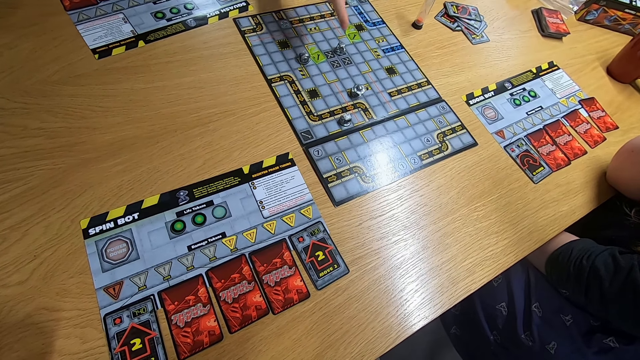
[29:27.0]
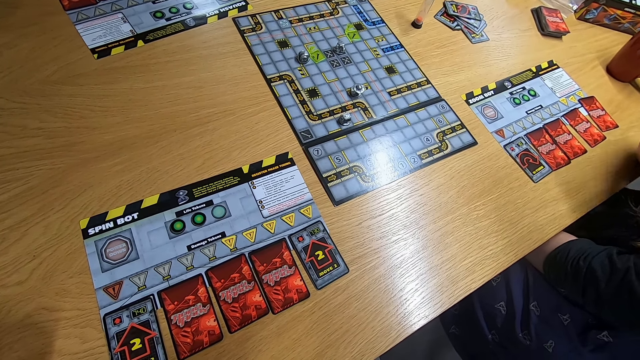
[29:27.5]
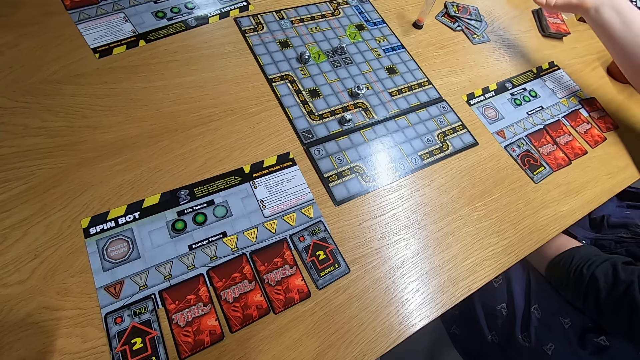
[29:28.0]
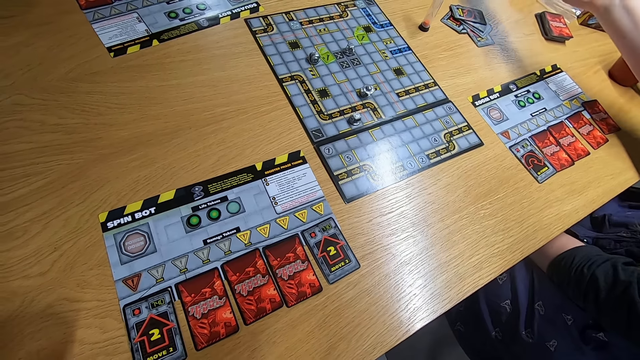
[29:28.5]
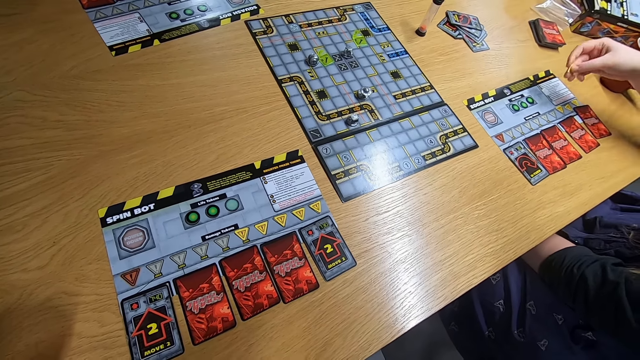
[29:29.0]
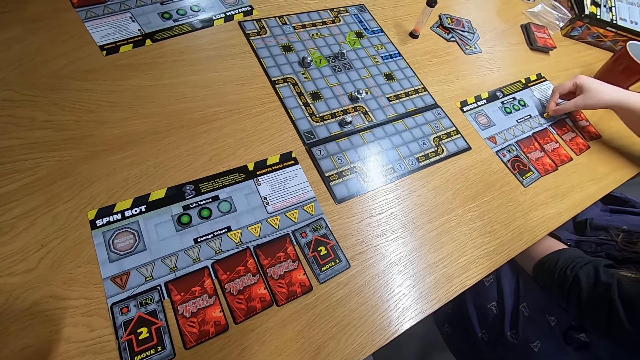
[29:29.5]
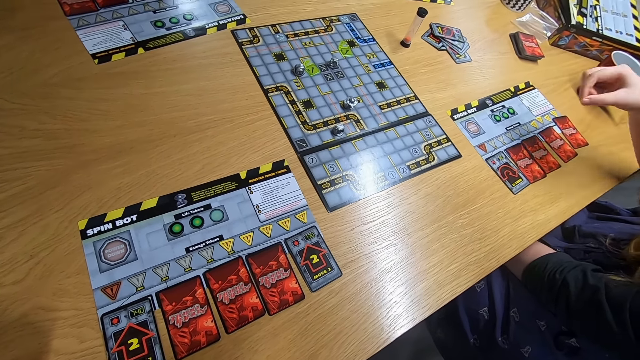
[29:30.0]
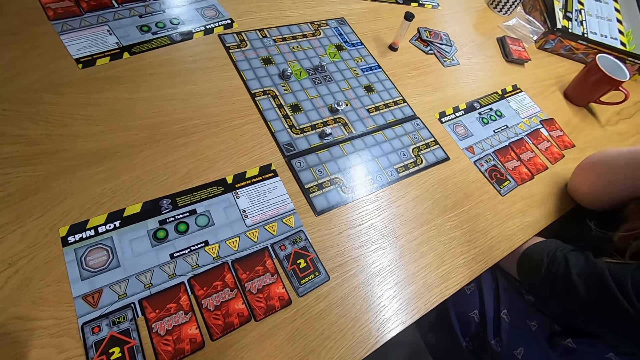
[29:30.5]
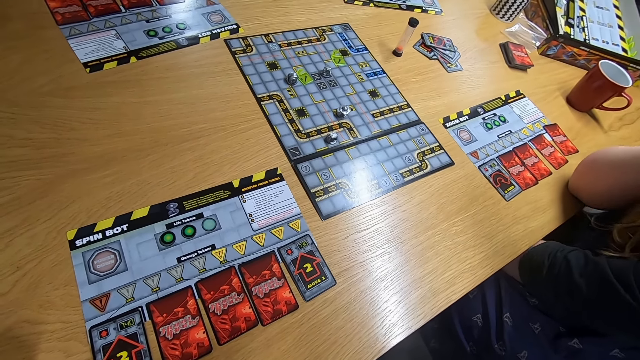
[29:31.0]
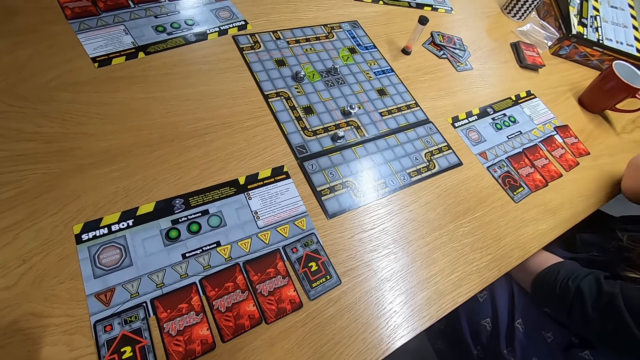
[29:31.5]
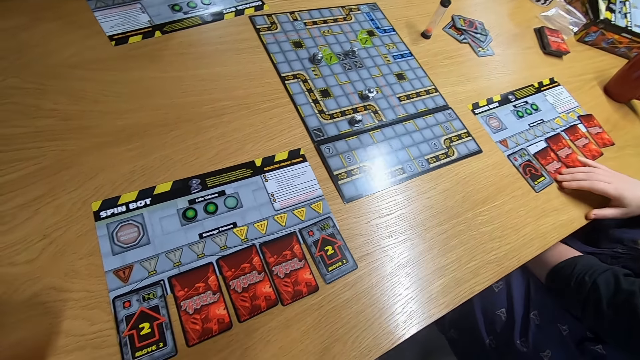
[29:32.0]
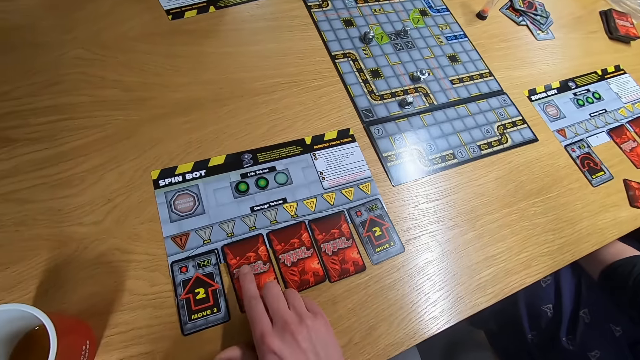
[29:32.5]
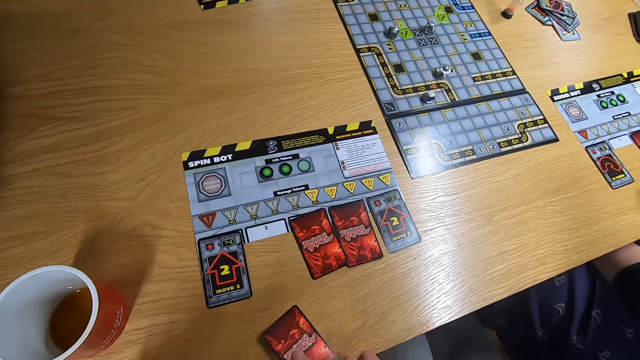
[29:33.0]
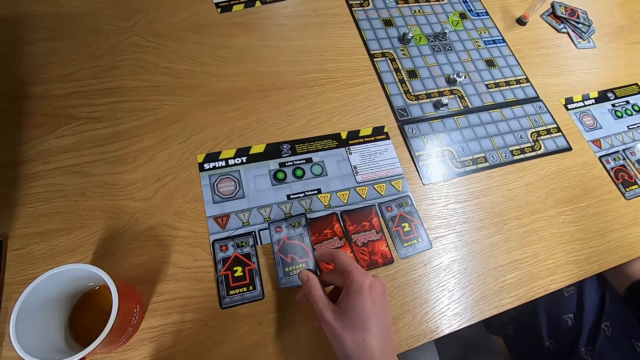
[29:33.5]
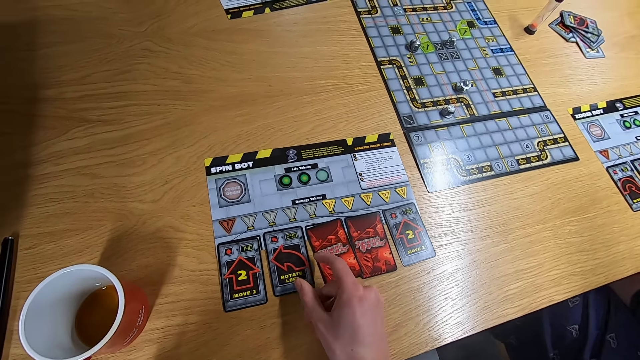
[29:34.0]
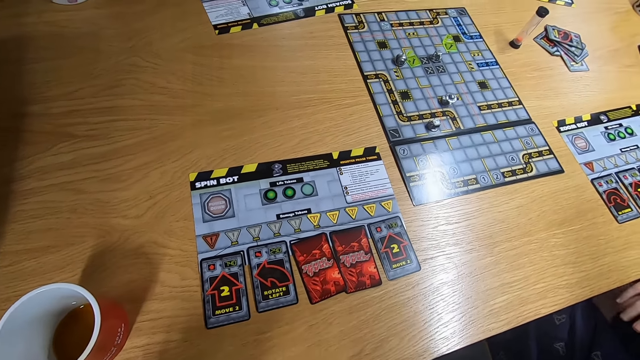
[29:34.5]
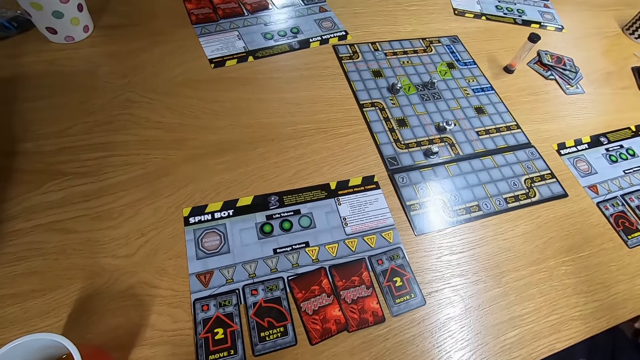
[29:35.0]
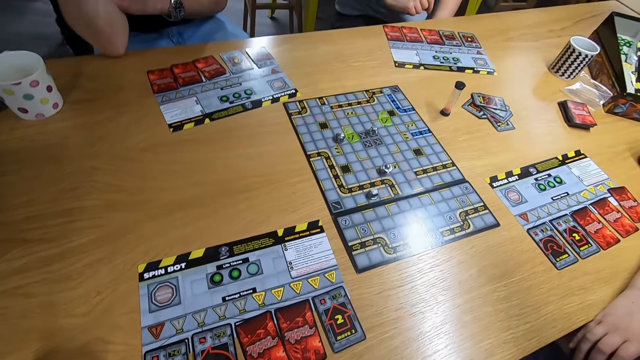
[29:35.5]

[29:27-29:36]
The lady takes a board game piece with the right hand and puts the board game piece on the desk. The lady swings the right hand and touches something. The lady picks up the card with the right hand. The camera wearer picks up the card with the right hand and puts the card on the desk. The lady puts the card on the desk. The camera wearer stares at the board game.

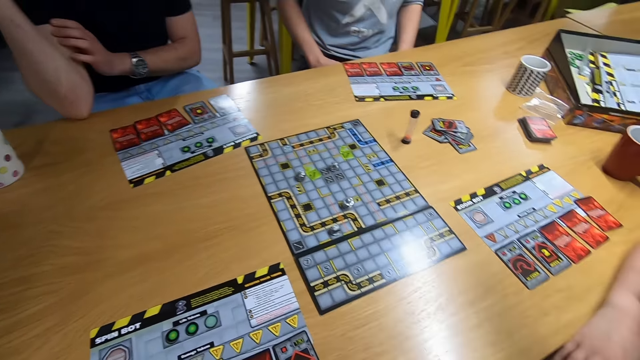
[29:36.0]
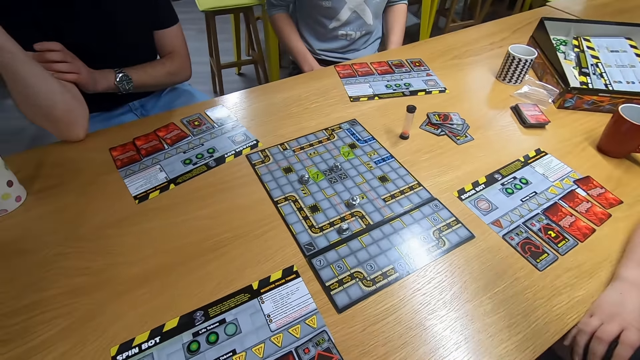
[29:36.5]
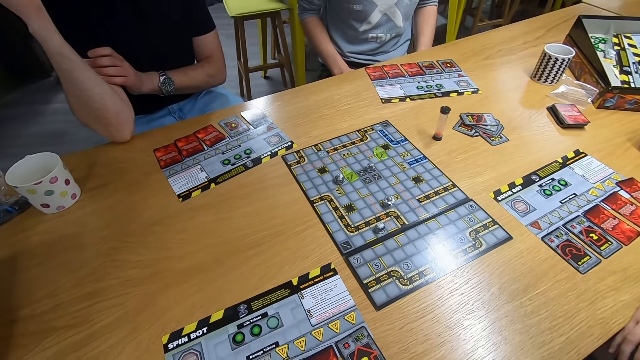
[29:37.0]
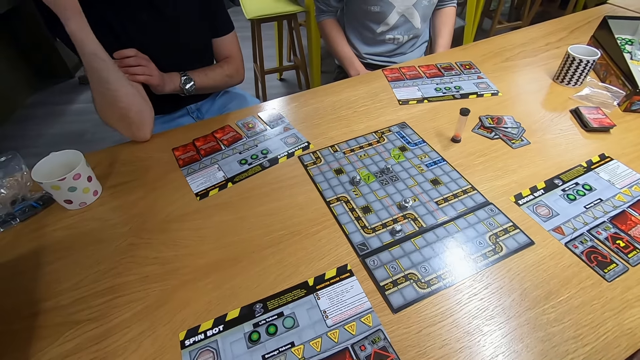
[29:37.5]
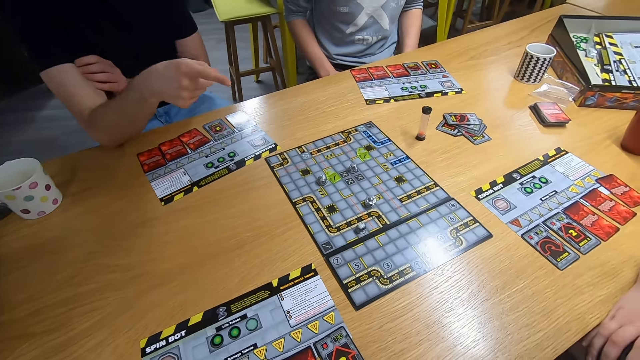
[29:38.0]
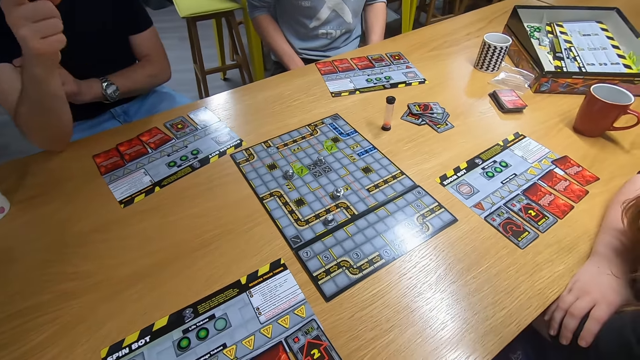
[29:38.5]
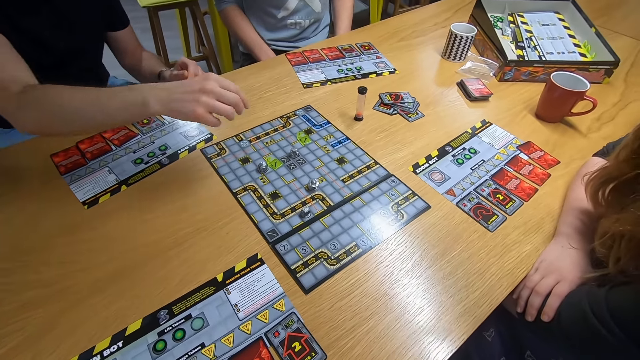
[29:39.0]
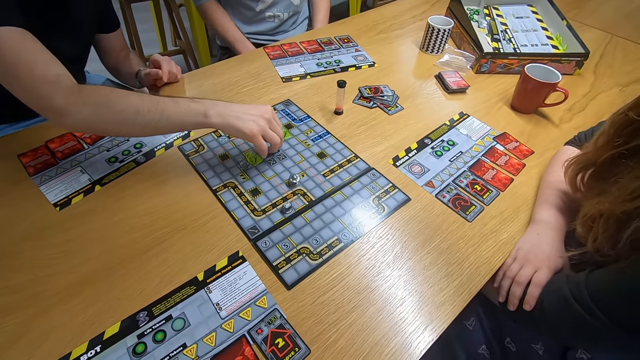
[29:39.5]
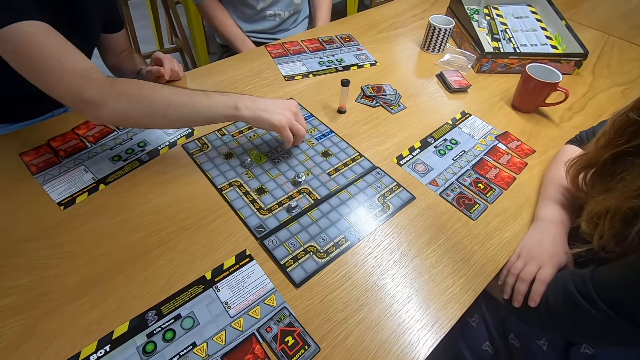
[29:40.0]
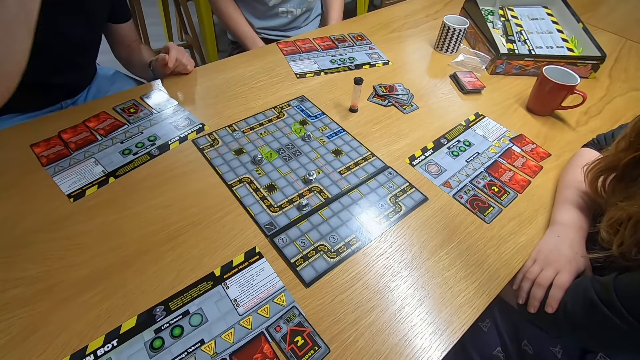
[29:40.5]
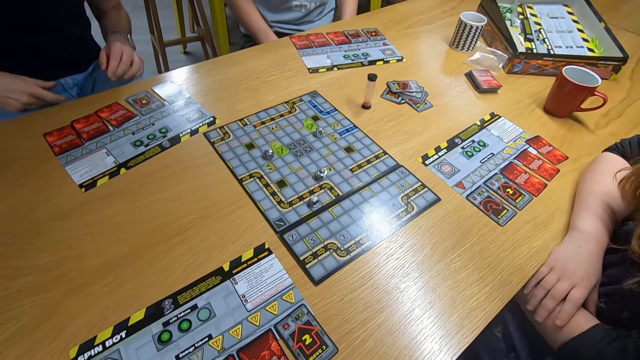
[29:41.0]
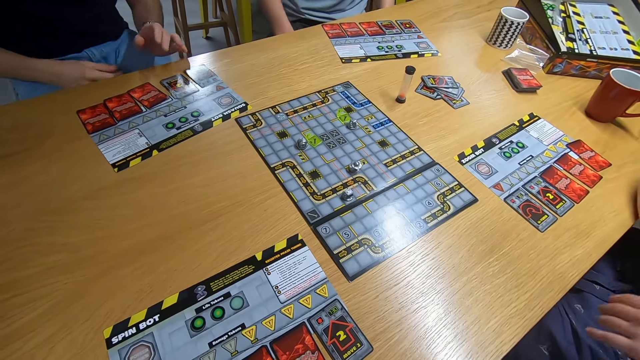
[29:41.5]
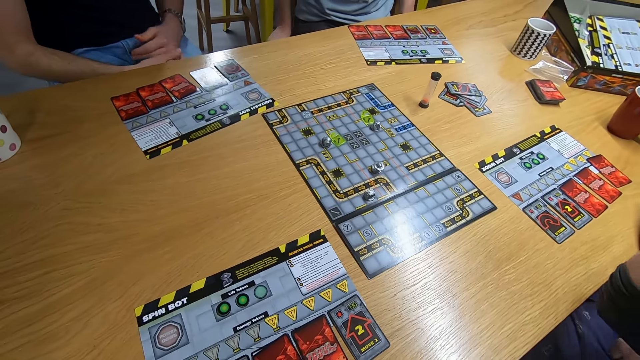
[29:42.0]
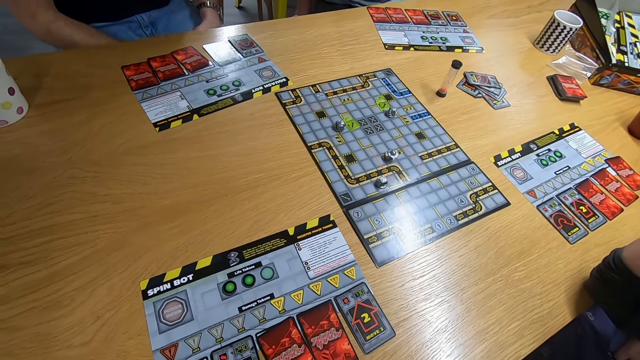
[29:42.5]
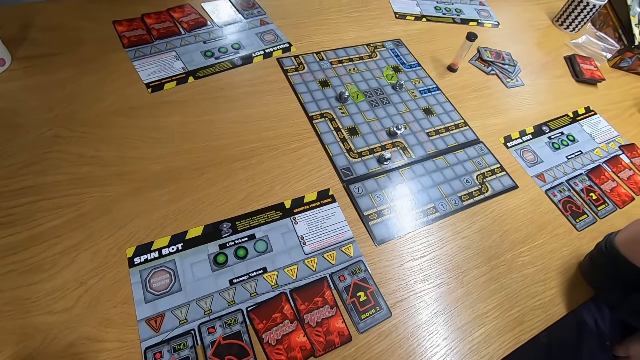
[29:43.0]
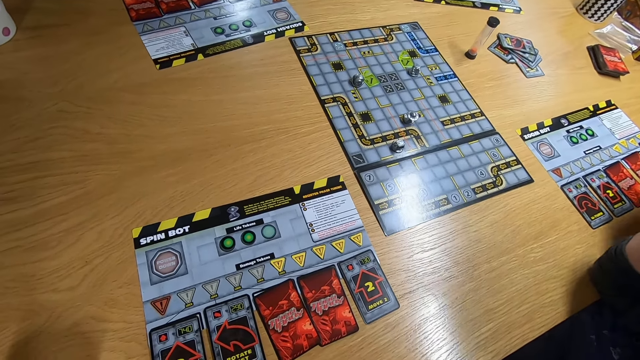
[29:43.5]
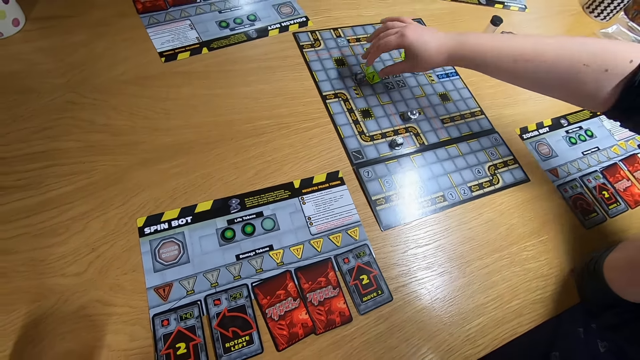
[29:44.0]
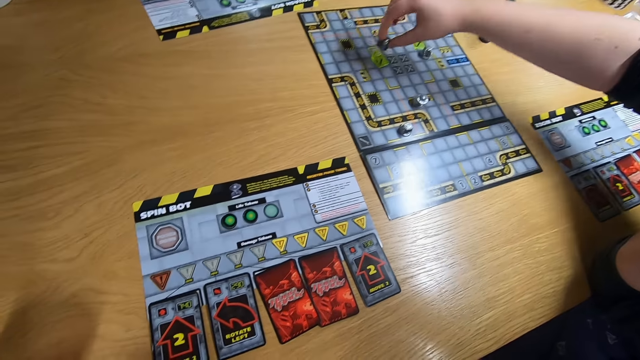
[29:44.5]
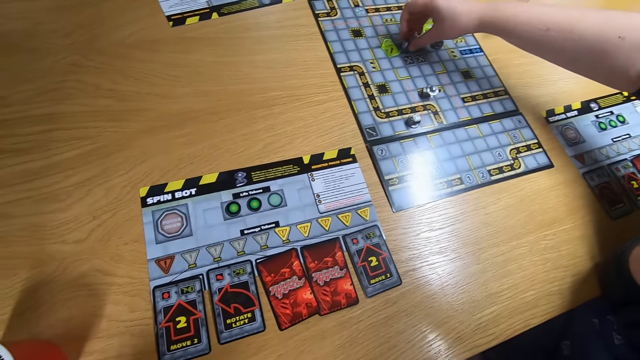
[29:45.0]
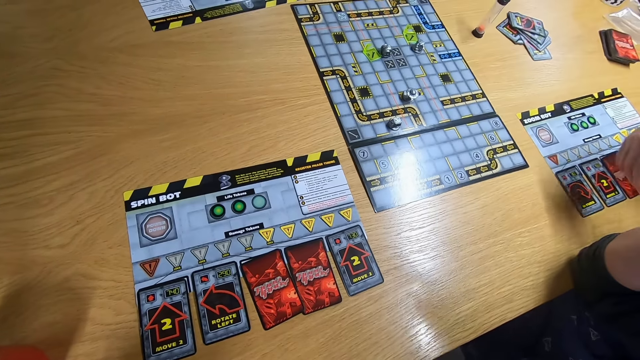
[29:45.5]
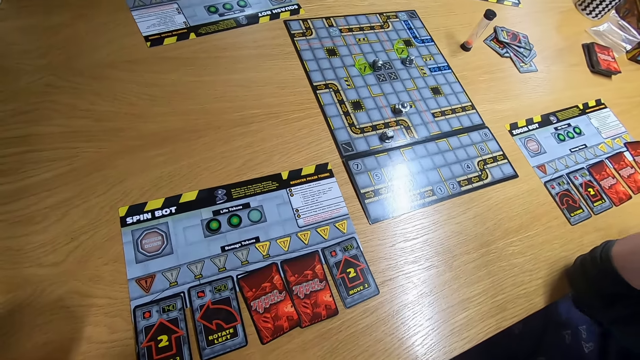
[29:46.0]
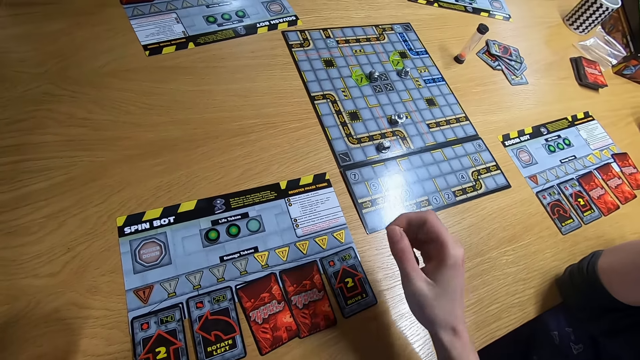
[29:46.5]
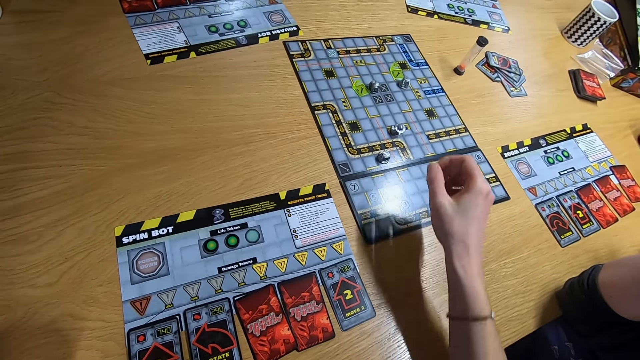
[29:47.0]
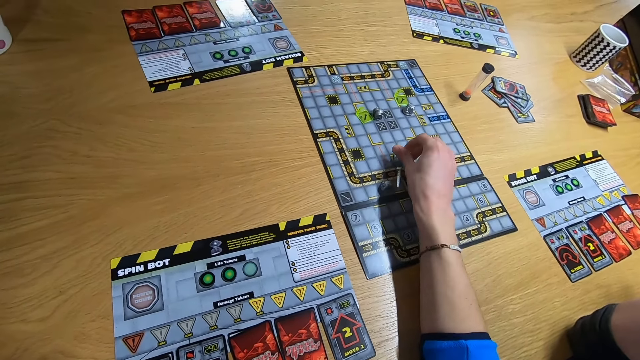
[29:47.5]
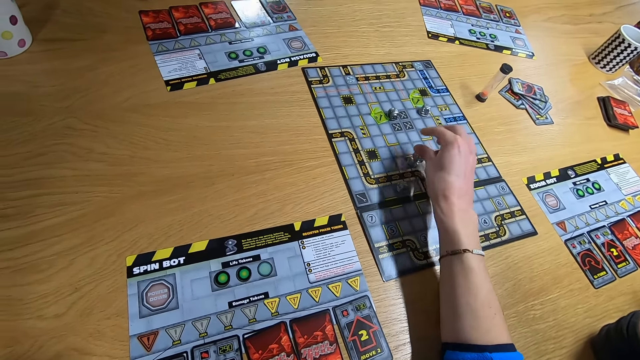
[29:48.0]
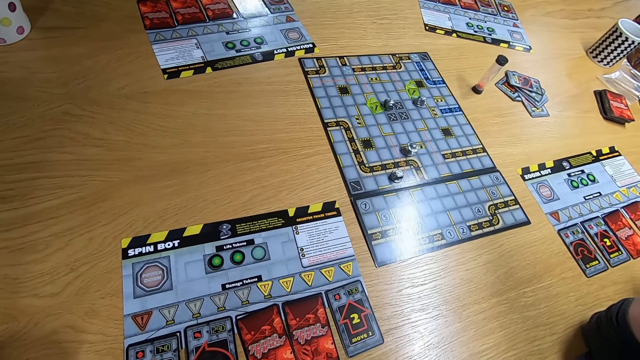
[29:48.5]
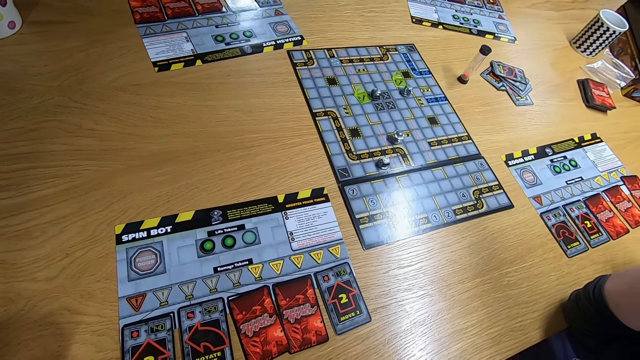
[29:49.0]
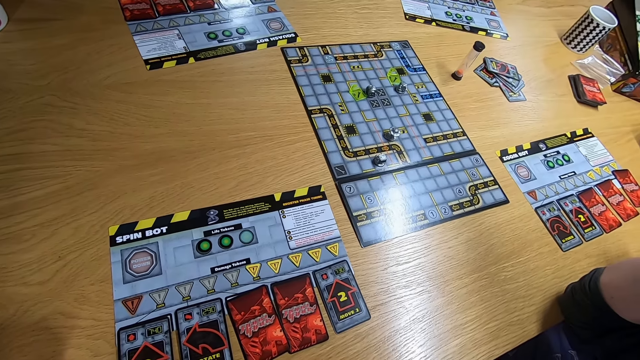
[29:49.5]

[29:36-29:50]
A man touches the right hand. The man swings the right hand and plays the board game. A lady swings the right hand. The lady touches something. The lady swings the right hand and plays the board game. The camera wearer swings the right hand and plays the board game.
